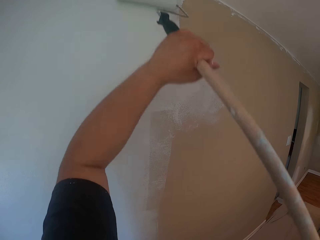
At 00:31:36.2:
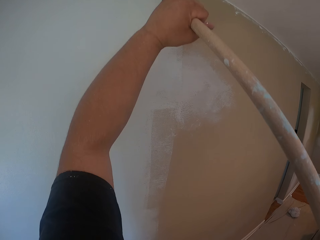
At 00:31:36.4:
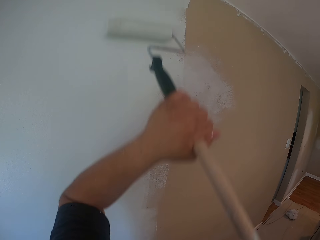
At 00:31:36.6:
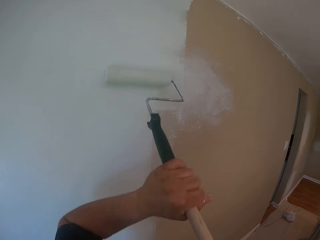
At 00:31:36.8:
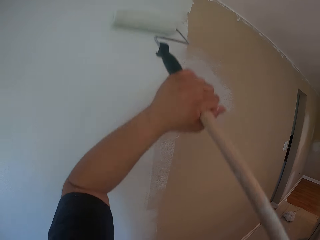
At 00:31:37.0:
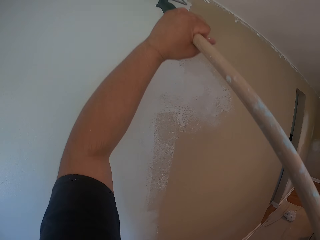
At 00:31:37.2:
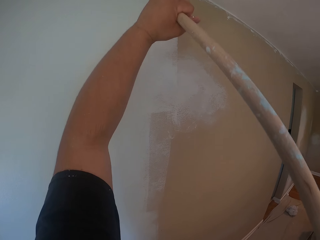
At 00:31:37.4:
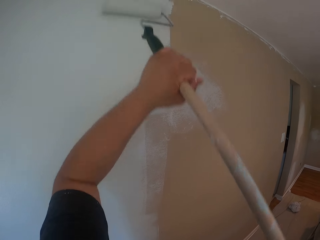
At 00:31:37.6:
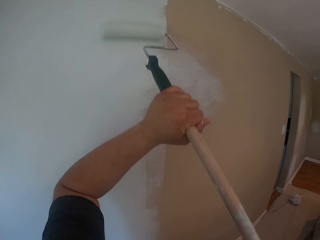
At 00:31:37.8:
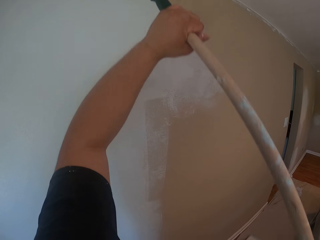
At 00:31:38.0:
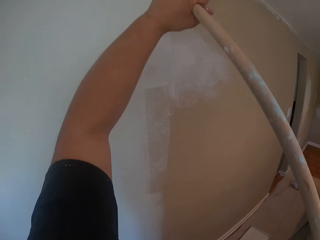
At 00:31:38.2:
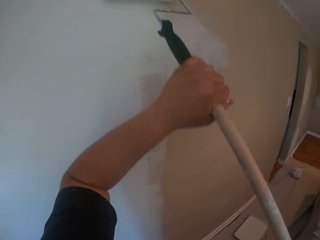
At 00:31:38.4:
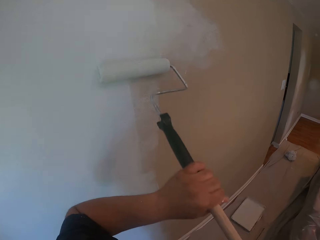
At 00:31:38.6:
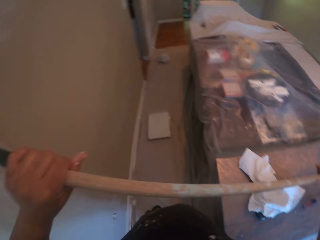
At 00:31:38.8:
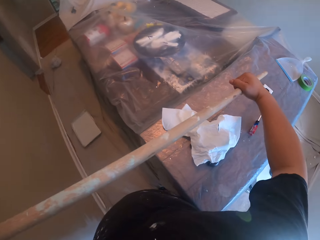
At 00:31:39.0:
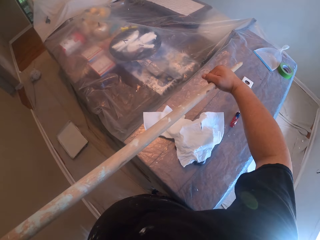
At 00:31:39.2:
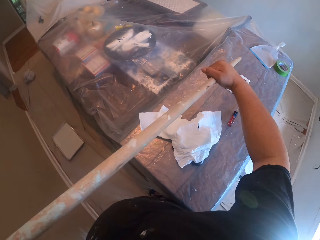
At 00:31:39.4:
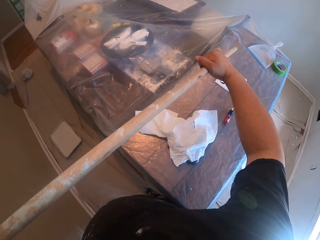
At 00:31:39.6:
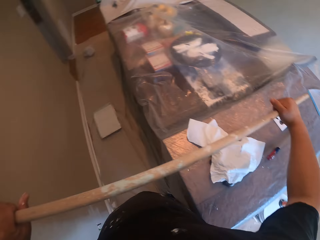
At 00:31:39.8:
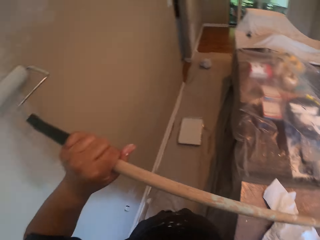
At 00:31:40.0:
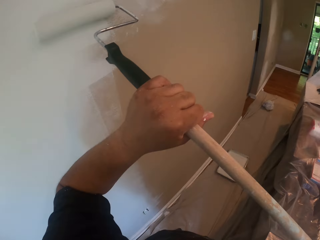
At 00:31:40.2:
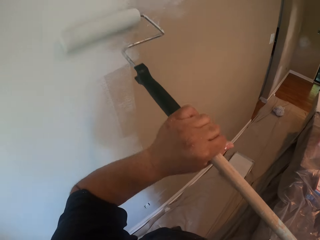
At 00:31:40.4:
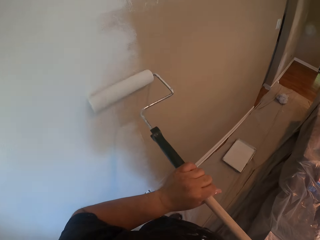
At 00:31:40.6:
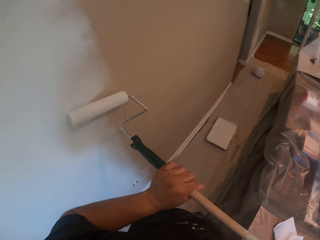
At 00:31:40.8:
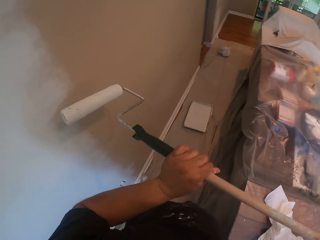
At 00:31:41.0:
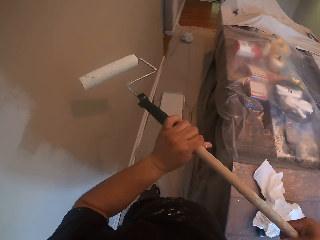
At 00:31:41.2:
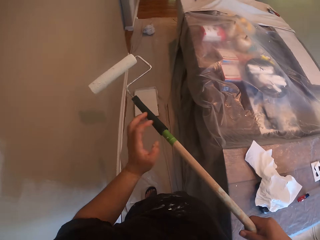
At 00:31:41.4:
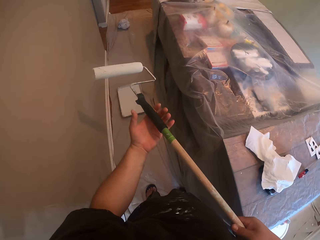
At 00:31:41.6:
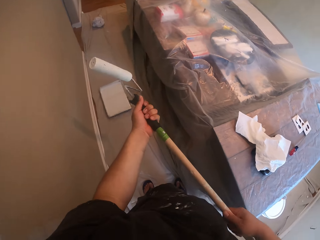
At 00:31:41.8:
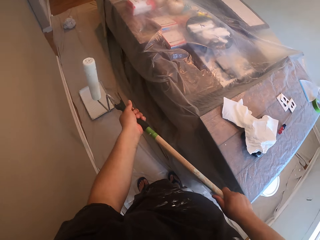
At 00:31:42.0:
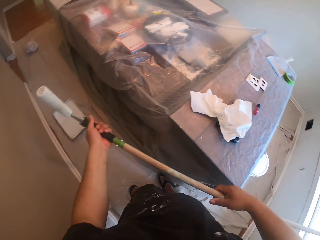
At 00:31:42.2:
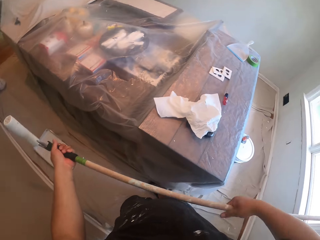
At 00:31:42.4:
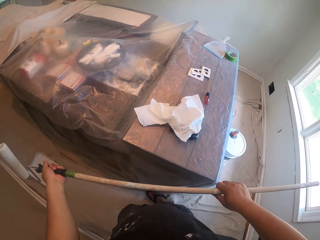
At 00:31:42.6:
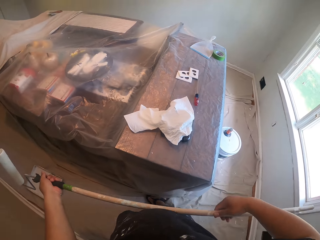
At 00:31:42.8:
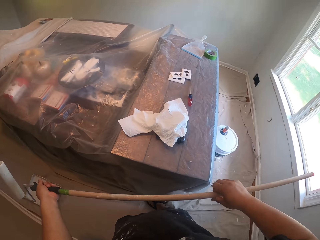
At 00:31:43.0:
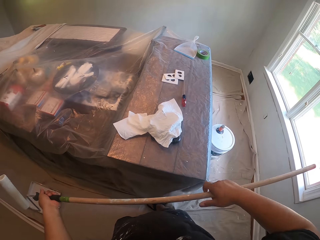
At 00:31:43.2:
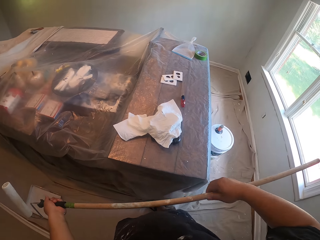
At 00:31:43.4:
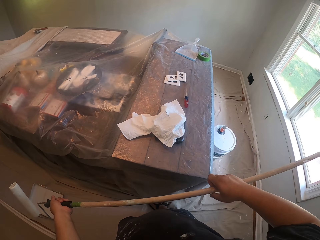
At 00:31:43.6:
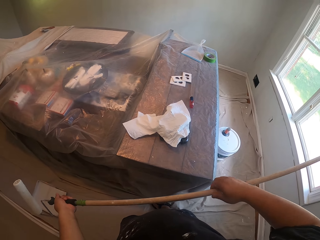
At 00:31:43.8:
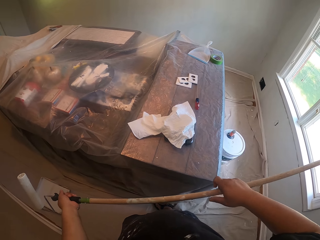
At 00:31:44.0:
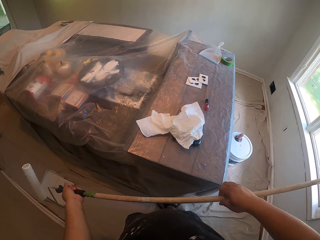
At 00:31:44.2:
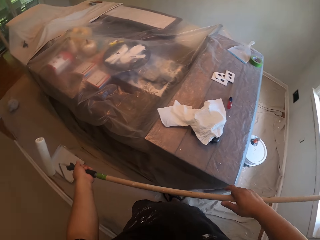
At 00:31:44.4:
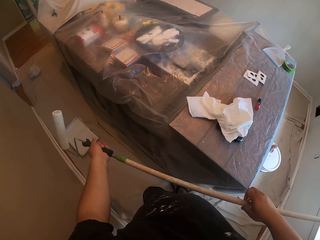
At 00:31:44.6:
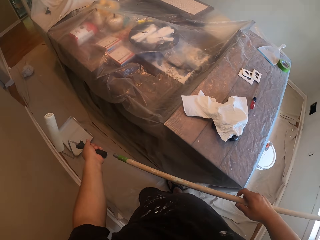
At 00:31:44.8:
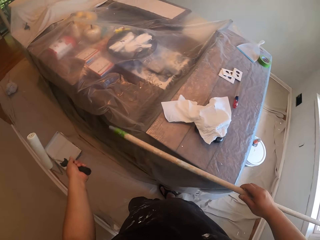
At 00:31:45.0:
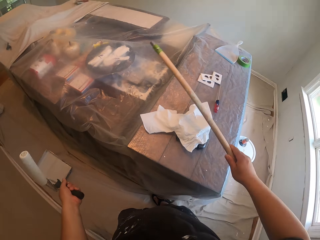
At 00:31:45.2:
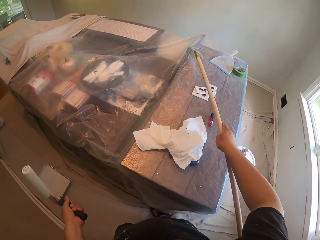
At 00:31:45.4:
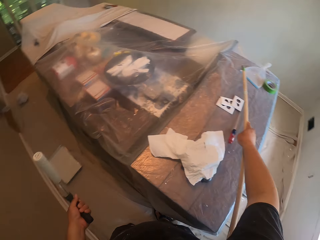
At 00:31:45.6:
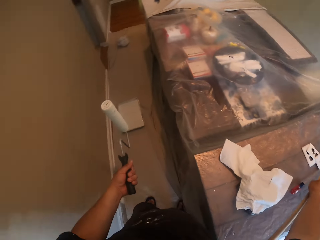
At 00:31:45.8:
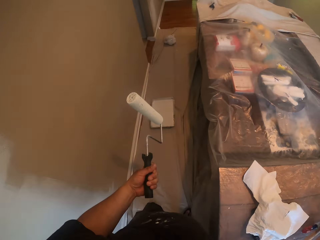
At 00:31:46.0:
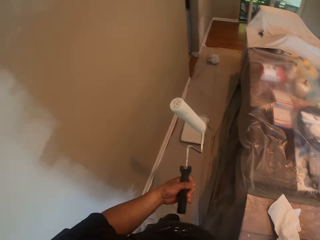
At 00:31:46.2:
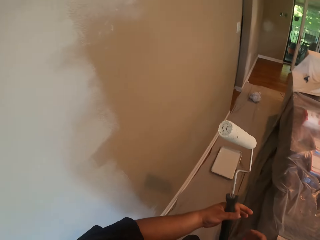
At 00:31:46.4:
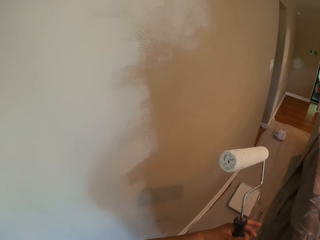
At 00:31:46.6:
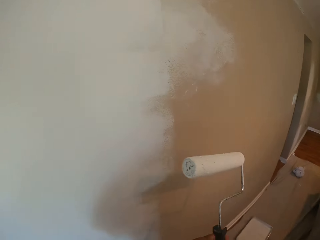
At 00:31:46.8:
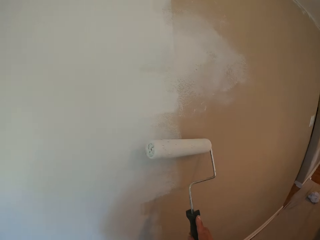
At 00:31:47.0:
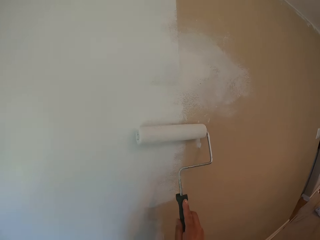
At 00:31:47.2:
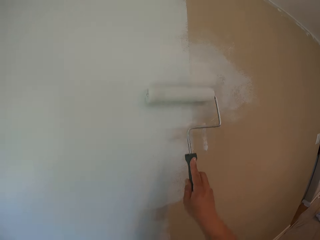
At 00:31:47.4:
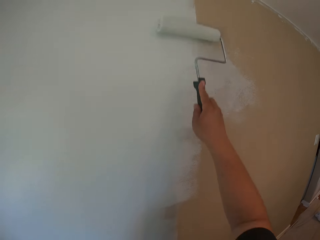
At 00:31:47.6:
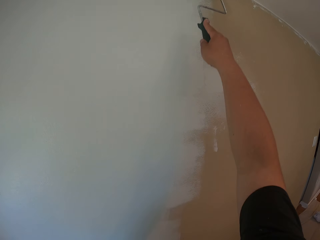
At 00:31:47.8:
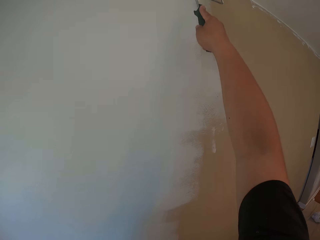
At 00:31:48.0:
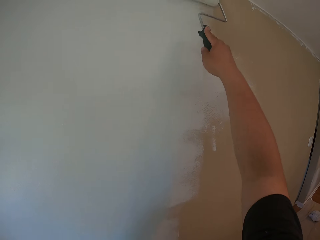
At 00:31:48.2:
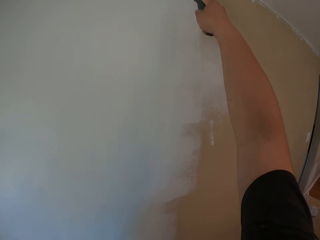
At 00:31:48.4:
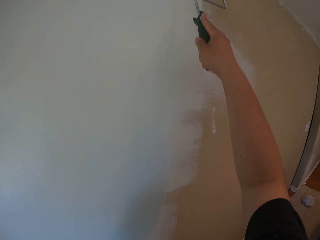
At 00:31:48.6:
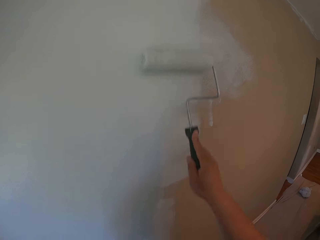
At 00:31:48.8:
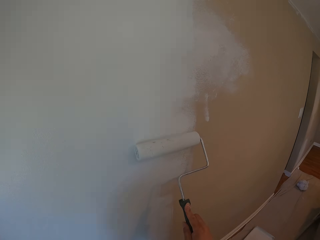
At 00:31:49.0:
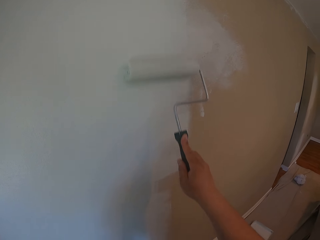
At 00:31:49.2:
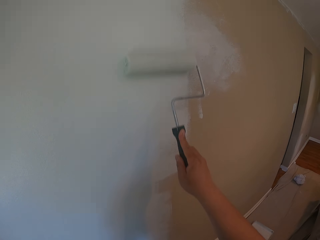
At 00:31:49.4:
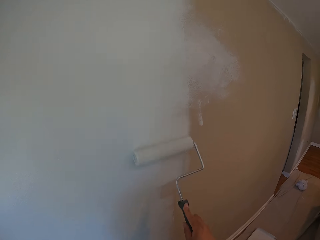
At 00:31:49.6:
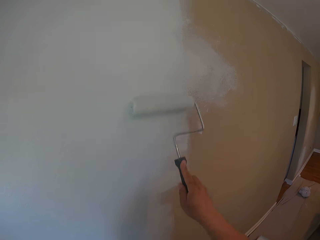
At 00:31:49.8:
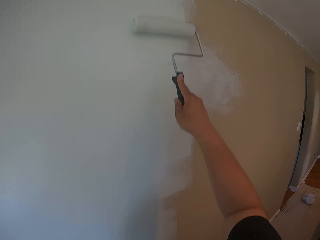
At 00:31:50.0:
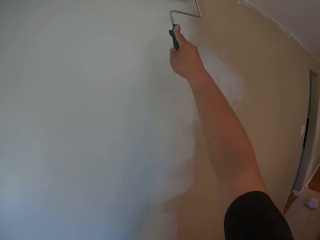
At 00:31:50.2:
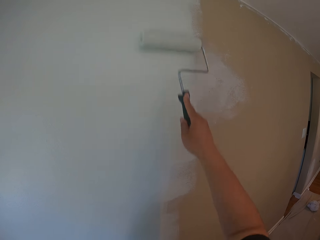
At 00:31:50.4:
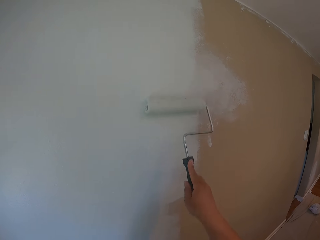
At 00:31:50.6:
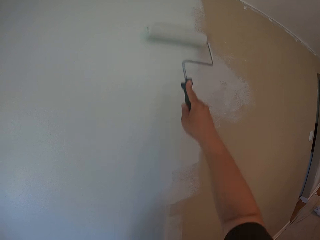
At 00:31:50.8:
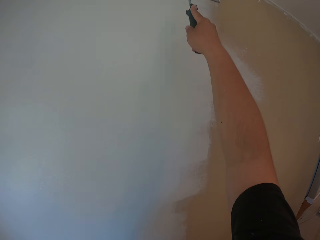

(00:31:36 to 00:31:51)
The camera wearer looks at the table. They paint the wall. They hold the paint roller with hands. They detach the wooden handle of the roller brush. They drop the stick on the table. They paint the wall with the roller paint brush.

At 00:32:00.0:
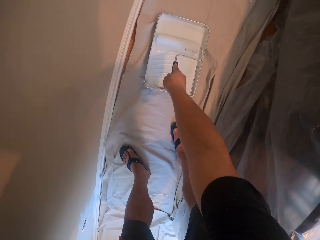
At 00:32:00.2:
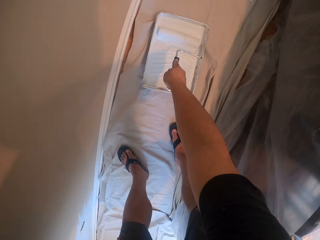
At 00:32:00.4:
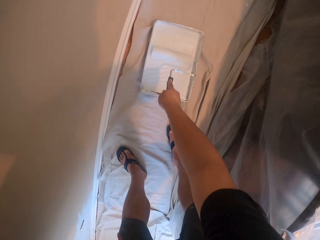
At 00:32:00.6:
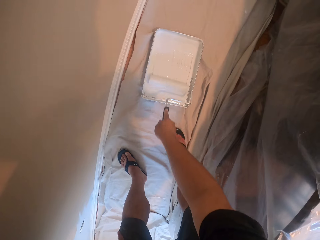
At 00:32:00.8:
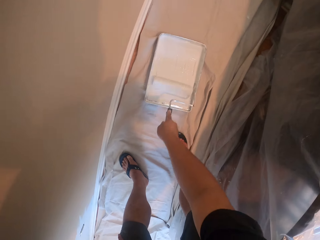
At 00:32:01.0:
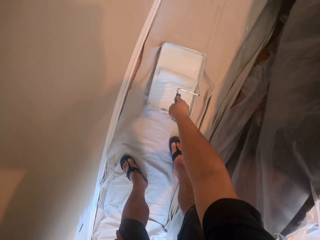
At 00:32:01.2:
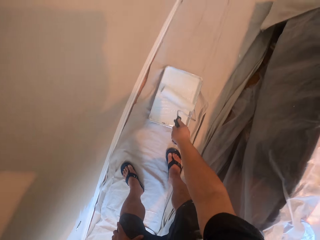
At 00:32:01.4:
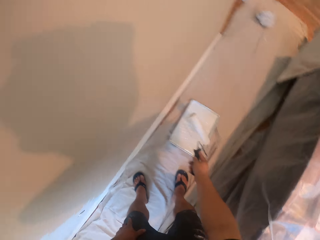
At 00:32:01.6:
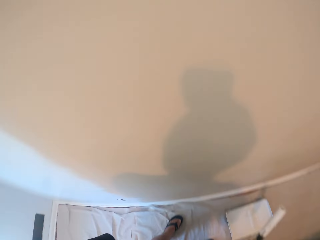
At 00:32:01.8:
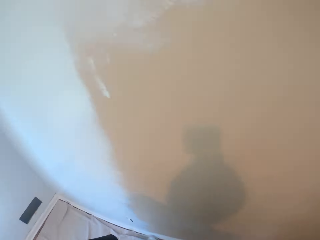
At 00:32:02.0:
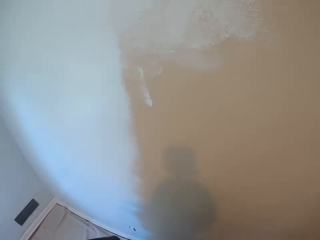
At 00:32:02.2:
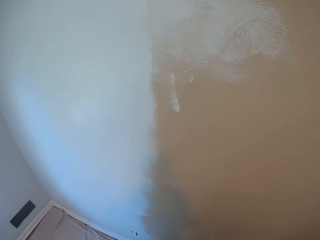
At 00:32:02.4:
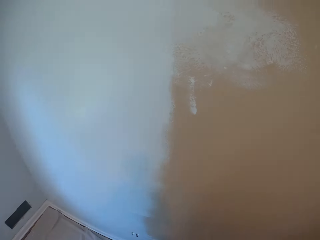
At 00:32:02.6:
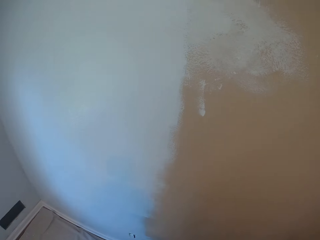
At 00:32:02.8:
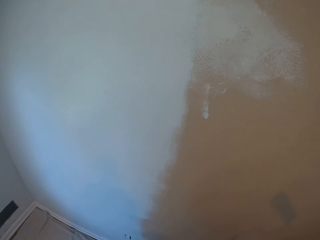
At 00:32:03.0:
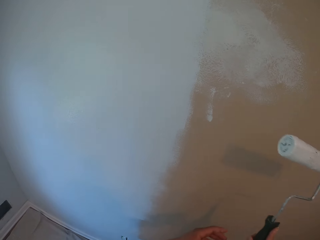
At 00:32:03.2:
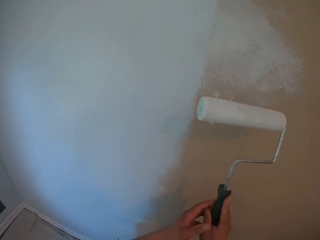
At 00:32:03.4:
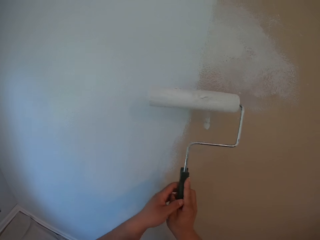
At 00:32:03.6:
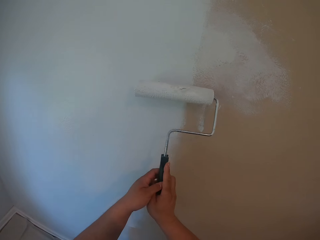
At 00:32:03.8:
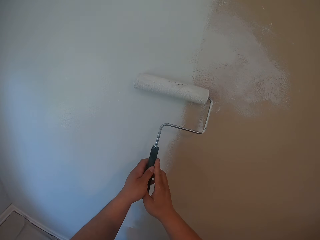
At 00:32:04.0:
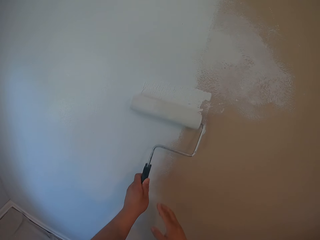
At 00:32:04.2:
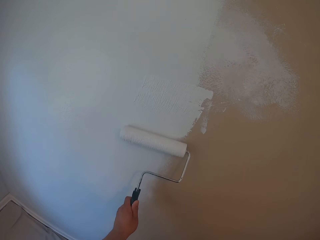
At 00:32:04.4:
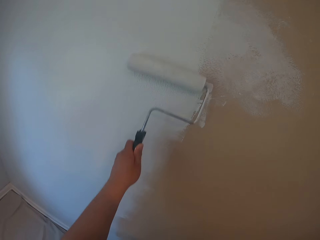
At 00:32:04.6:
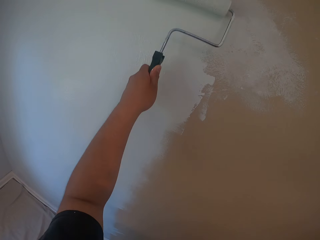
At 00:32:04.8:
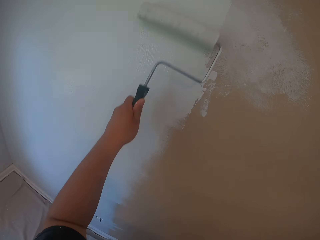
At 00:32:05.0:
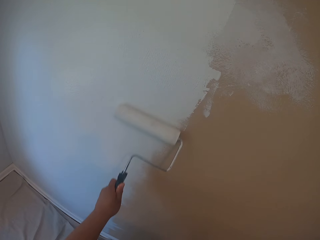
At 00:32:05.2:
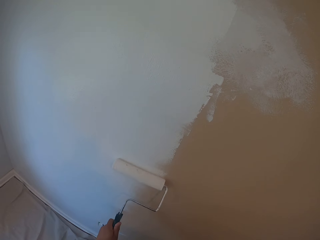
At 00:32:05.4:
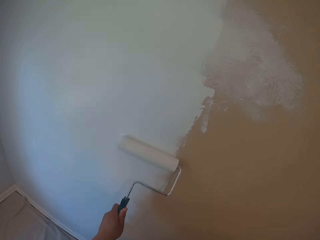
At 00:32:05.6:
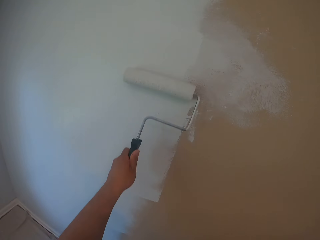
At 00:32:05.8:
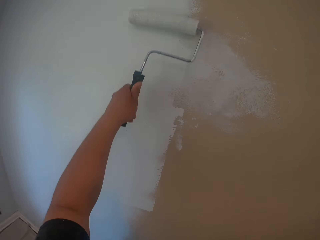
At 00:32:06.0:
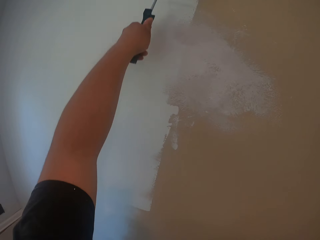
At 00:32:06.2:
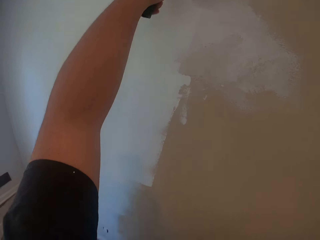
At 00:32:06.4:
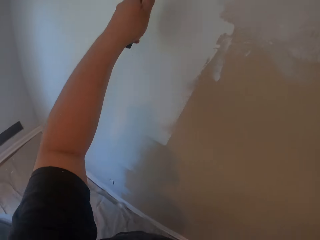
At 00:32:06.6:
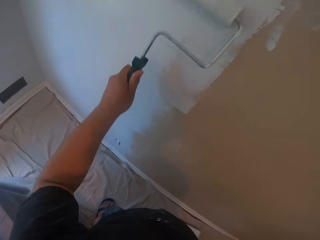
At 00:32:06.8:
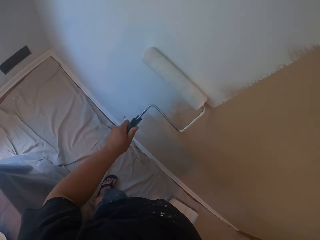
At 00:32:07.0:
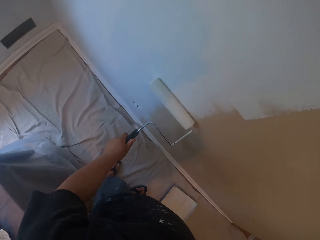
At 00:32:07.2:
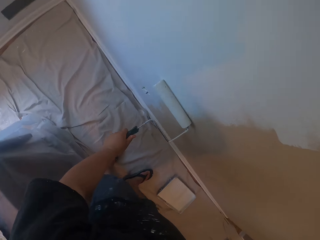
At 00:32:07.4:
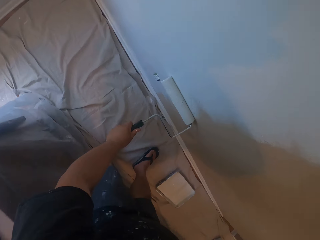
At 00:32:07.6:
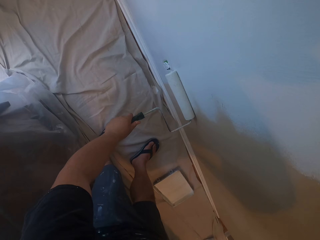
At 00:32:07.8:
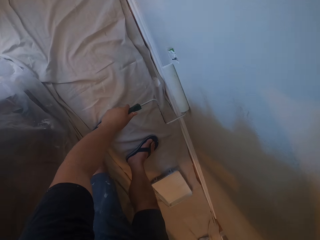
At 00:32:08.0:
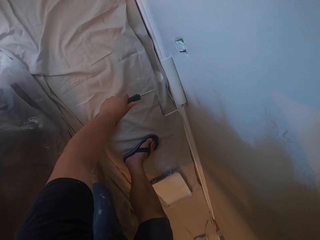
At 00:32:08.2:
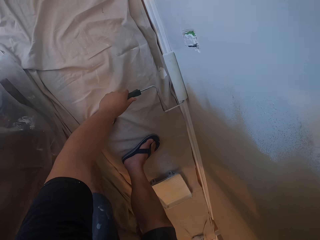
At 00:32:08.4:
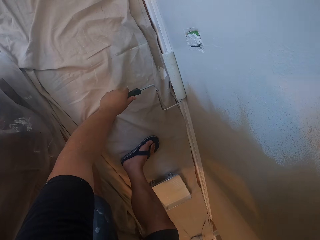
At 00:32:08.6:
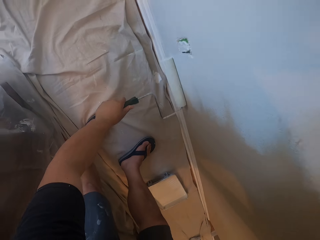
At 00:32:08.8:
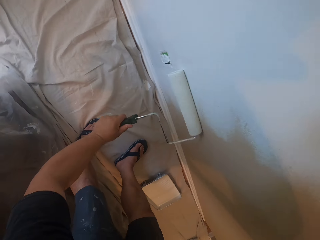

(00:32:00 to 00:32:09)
The camera wearer takes some paint from a flat can on the floor. They paint the wall with the roller brush.
